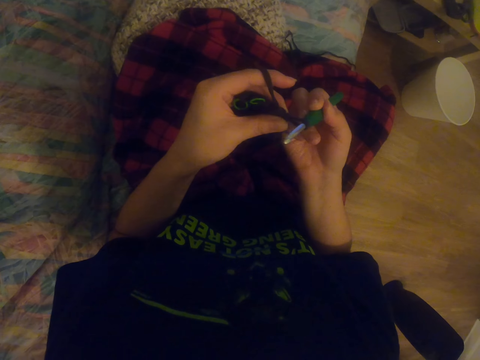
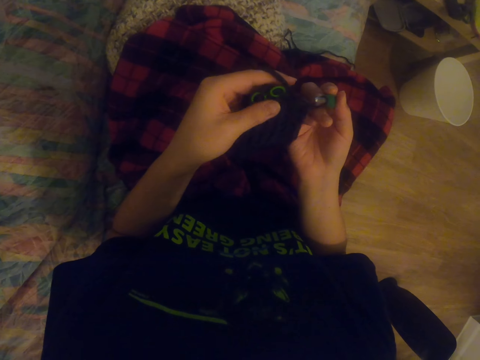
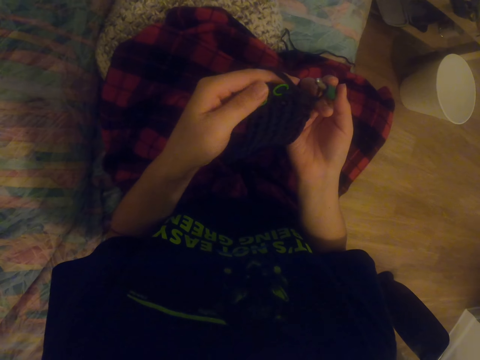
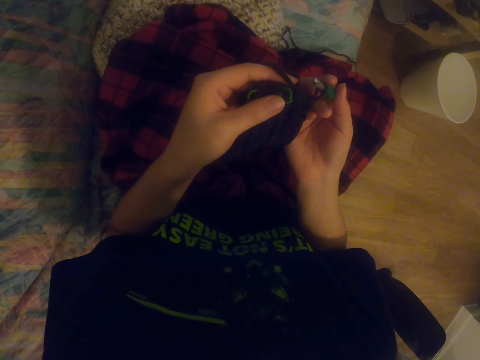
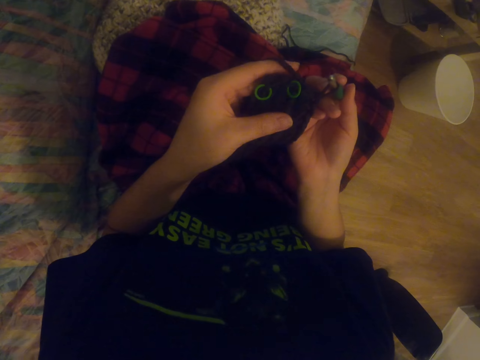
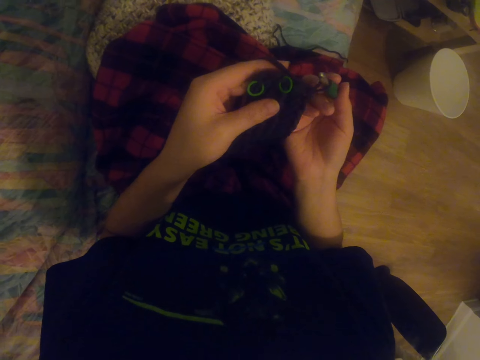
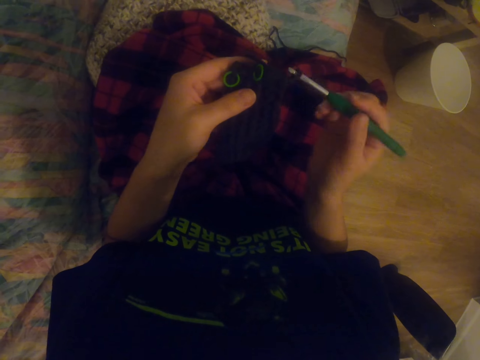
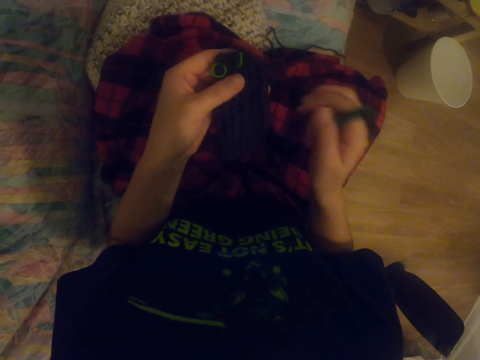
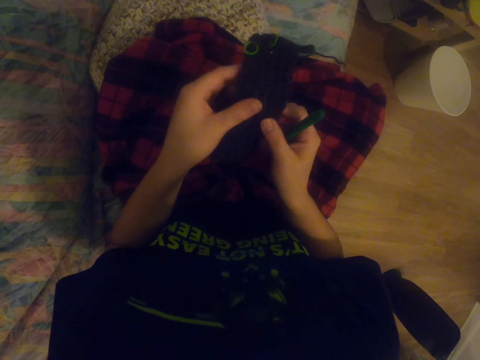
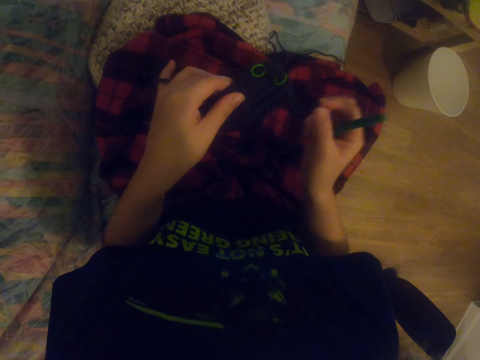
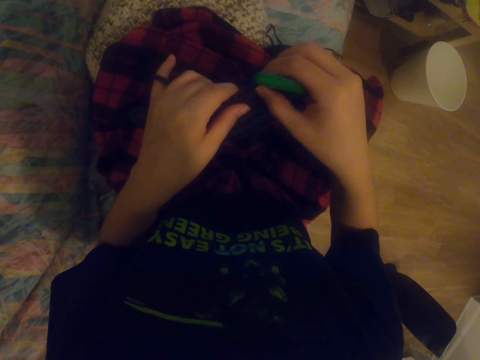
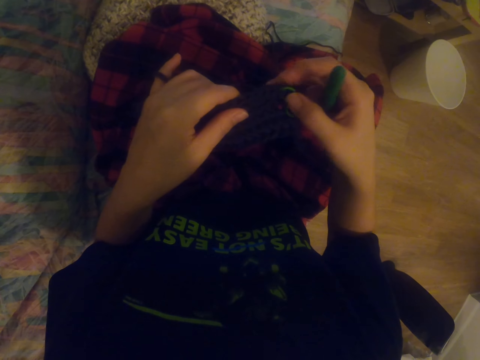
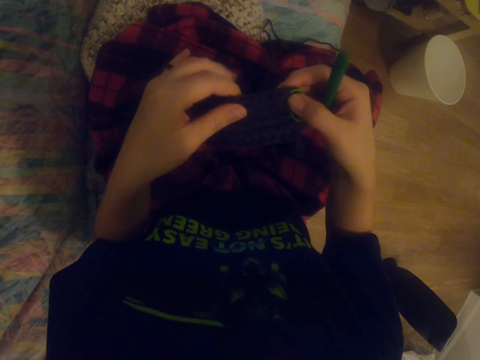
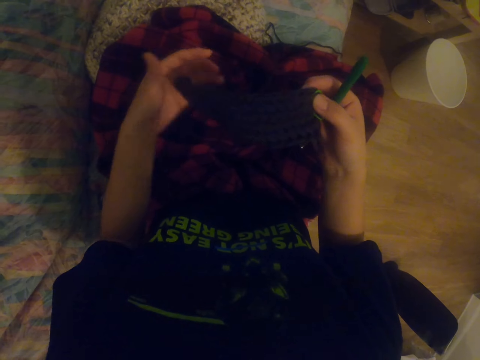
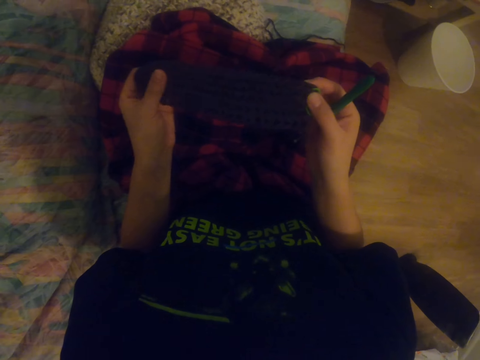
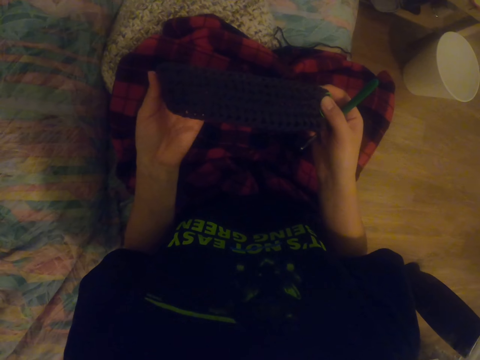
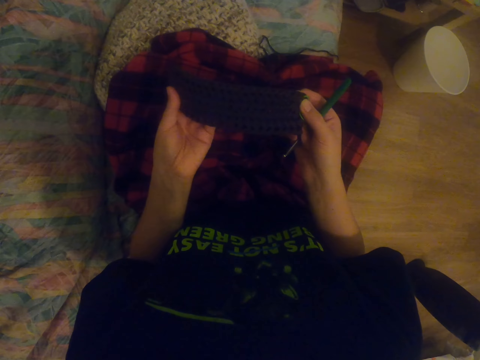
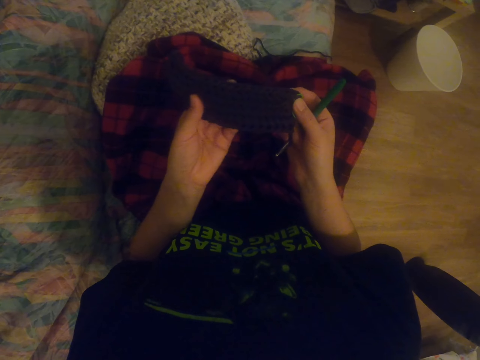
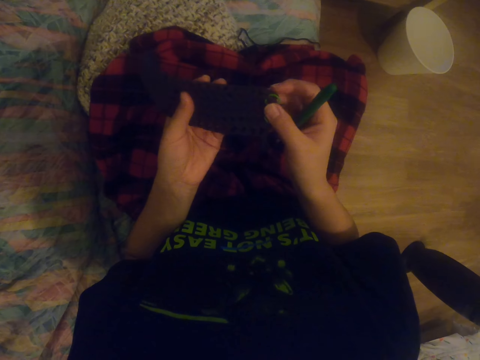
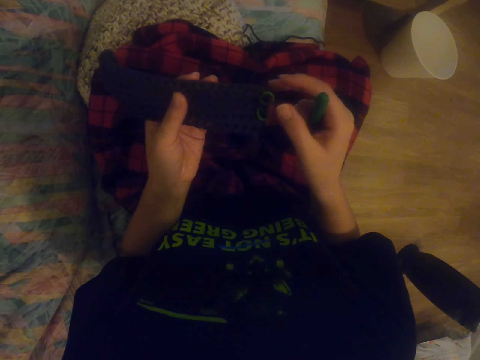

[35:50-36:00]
The camera wearer holds the crochet hook. They hold a garment. They pull the fabric. They hold the garment again. They straighten the garment.

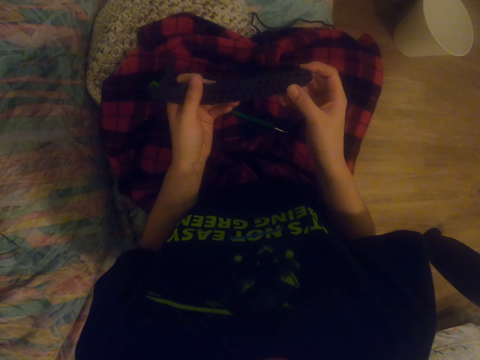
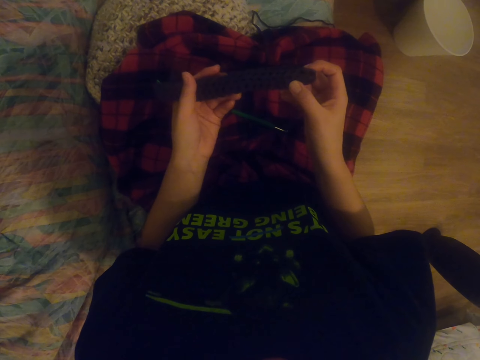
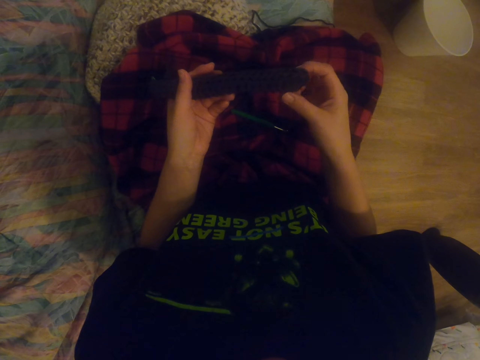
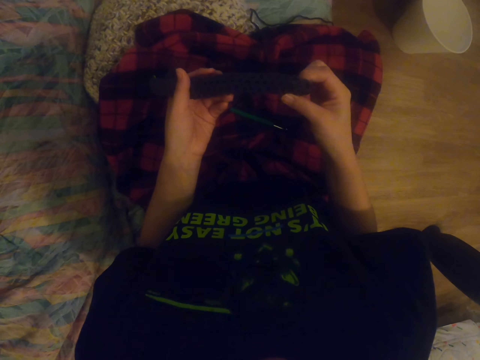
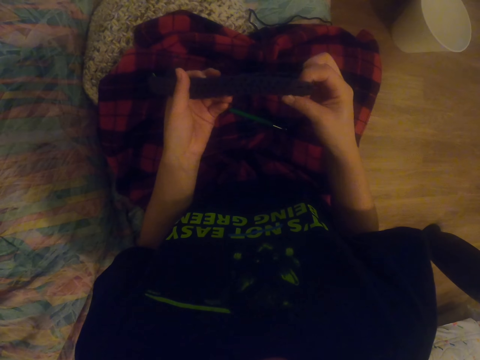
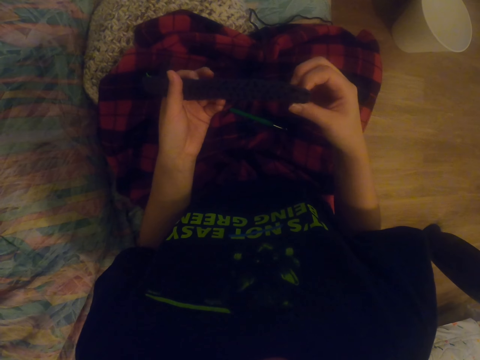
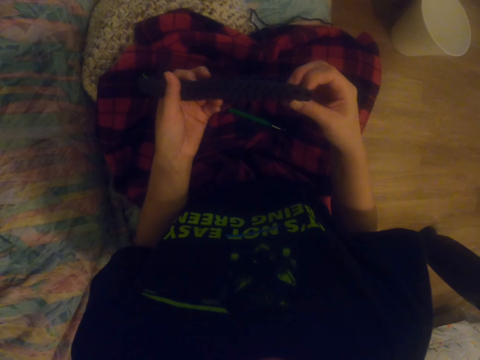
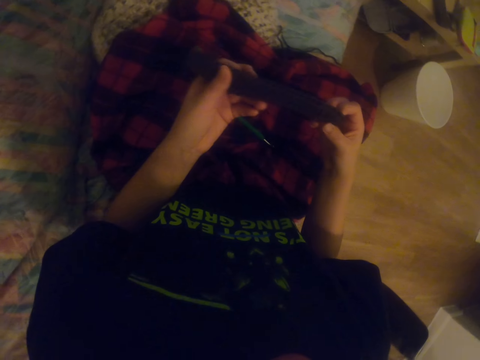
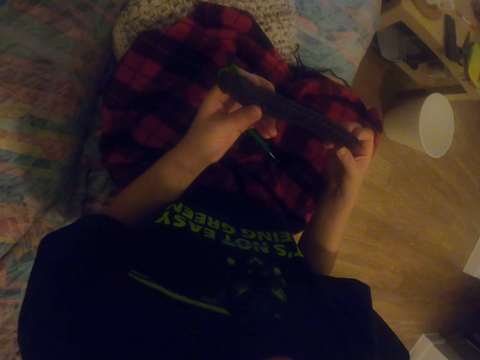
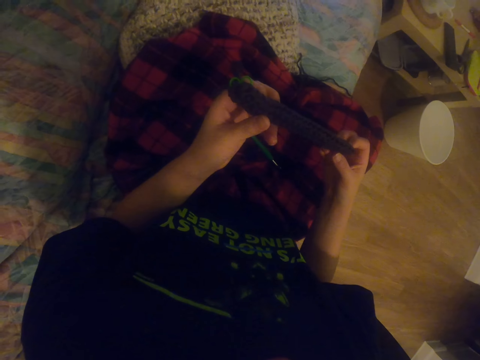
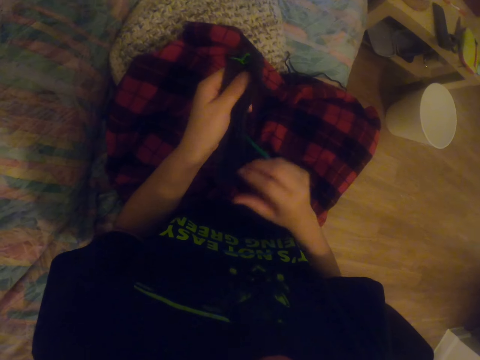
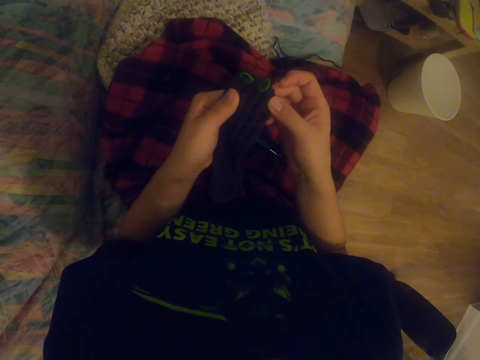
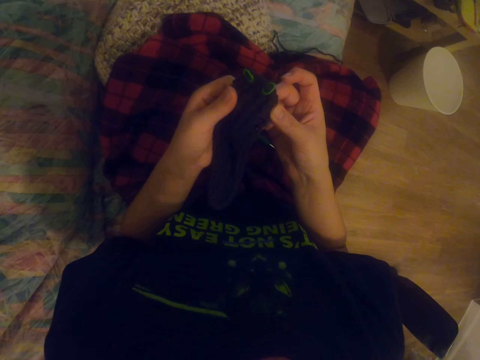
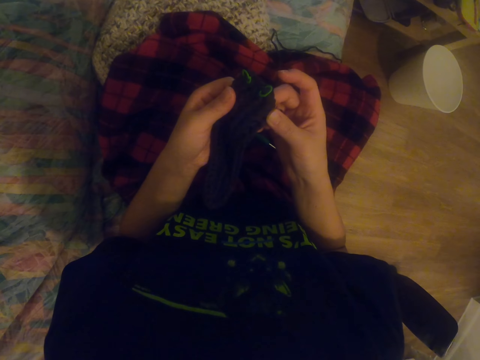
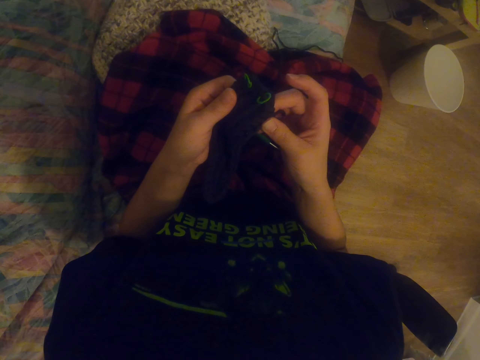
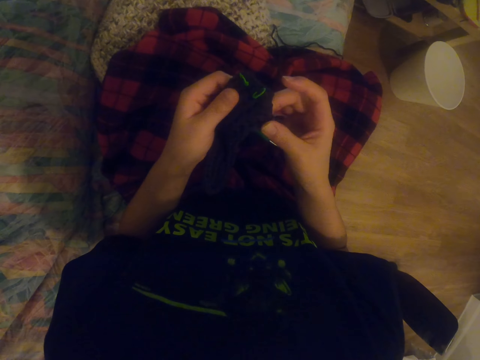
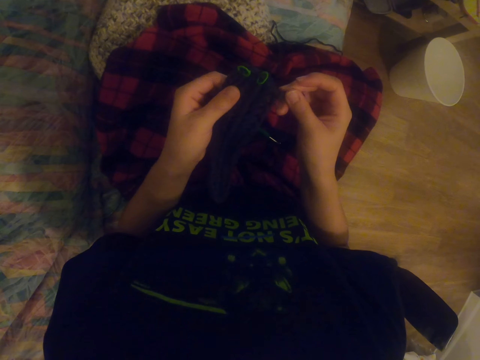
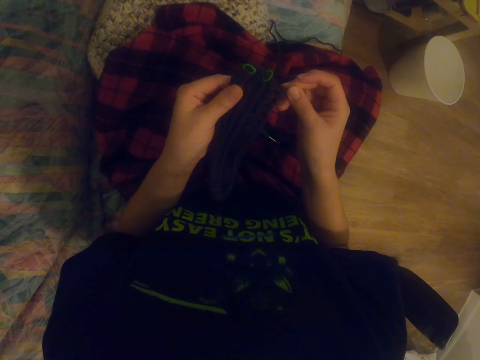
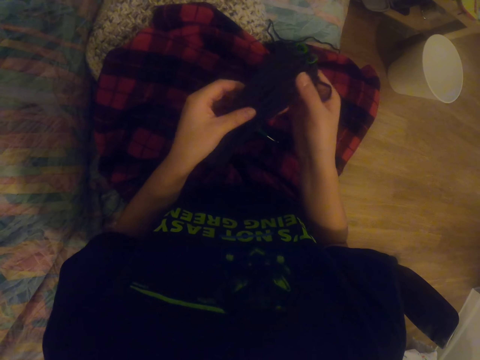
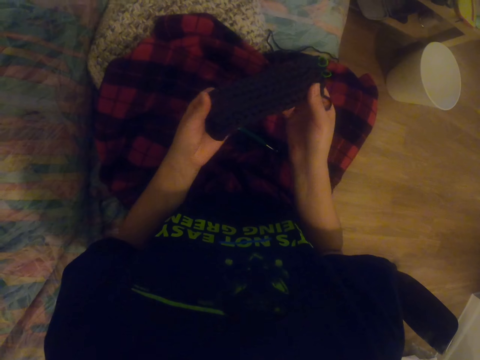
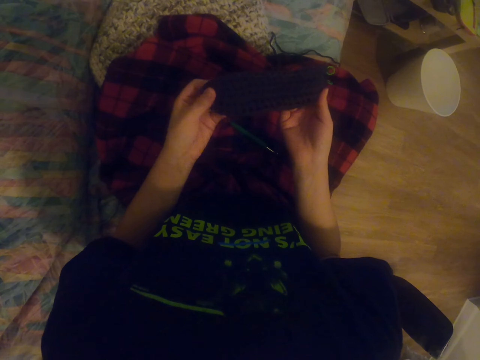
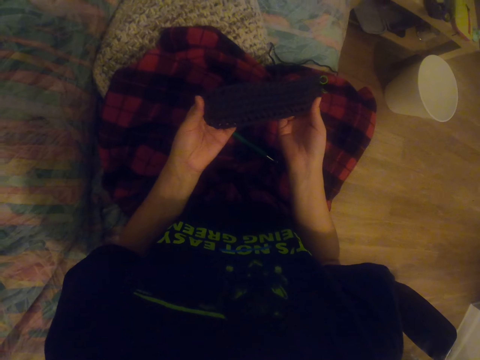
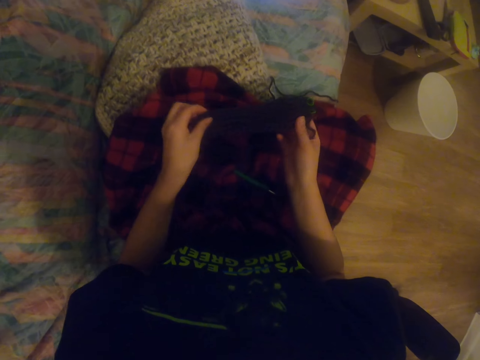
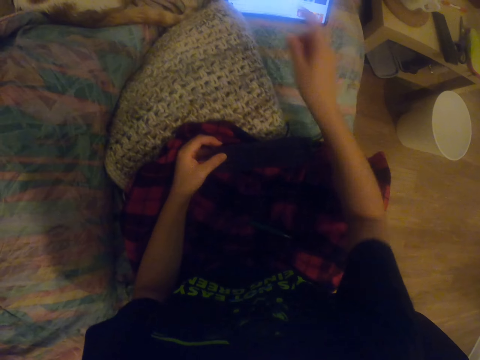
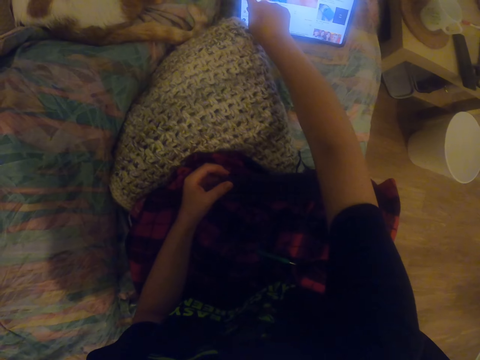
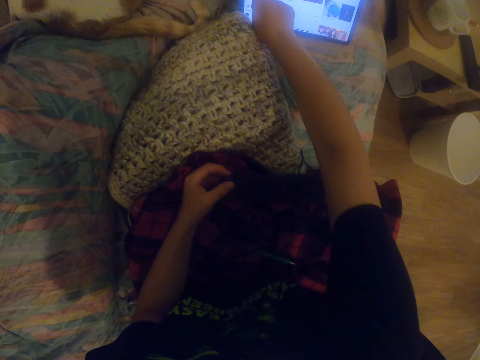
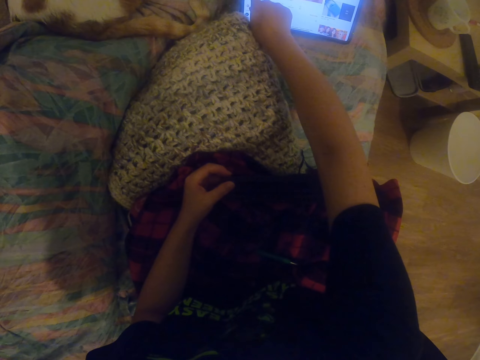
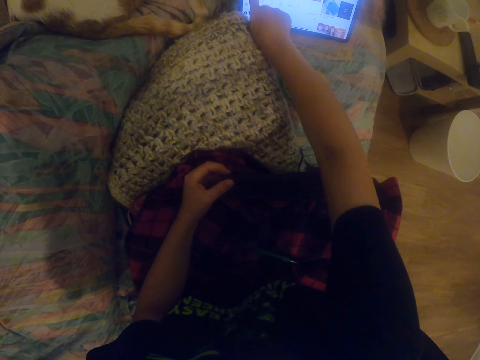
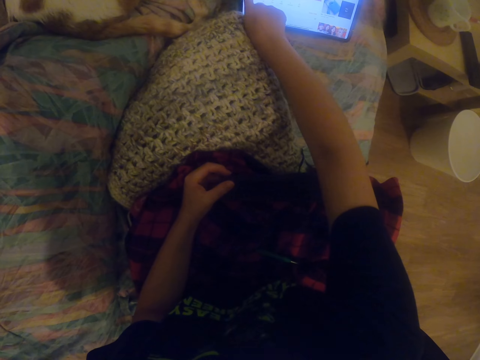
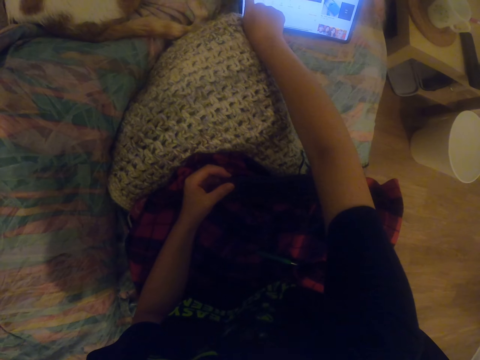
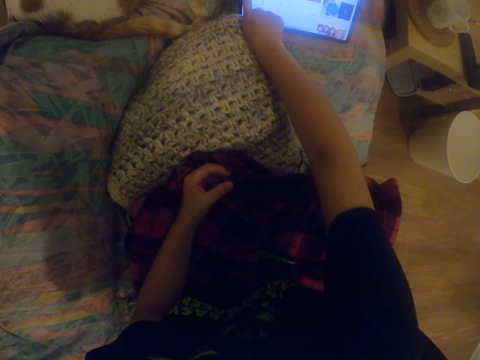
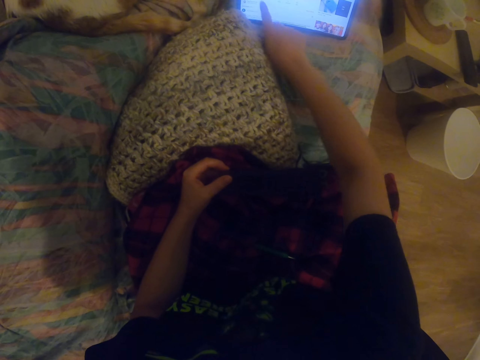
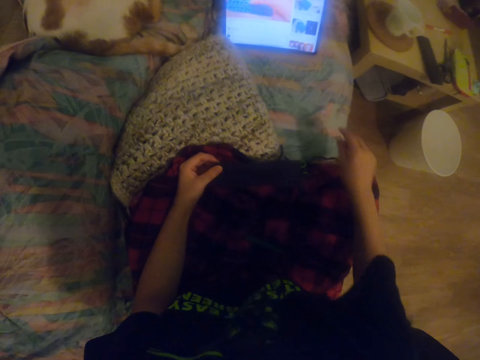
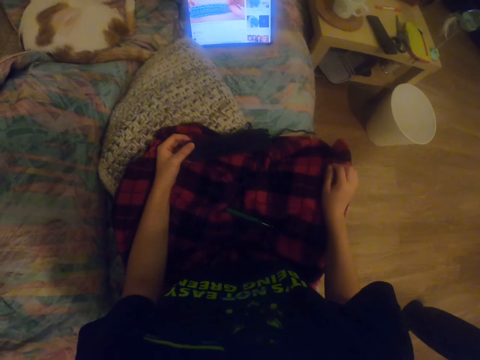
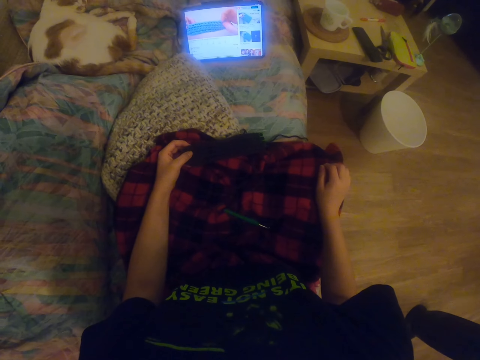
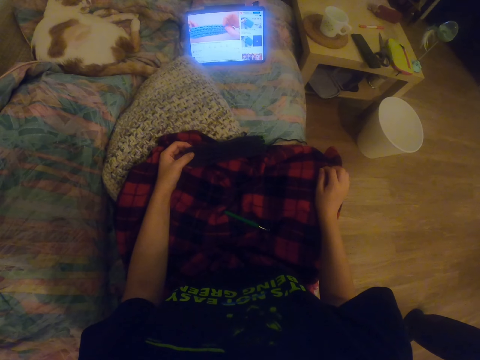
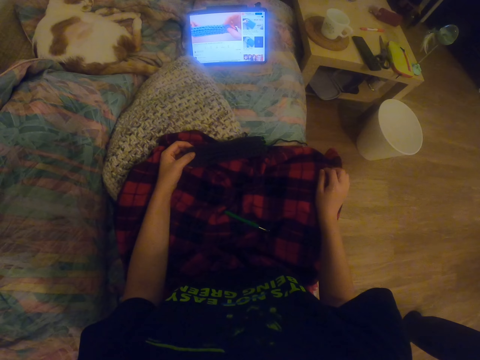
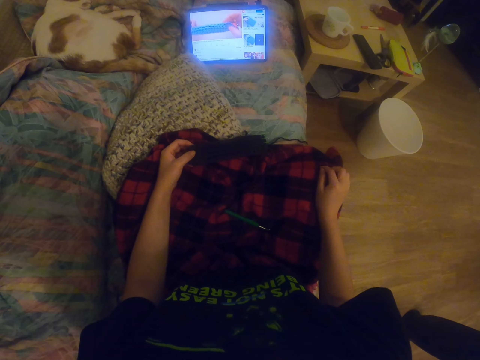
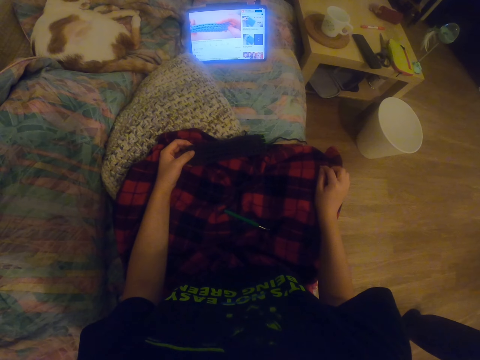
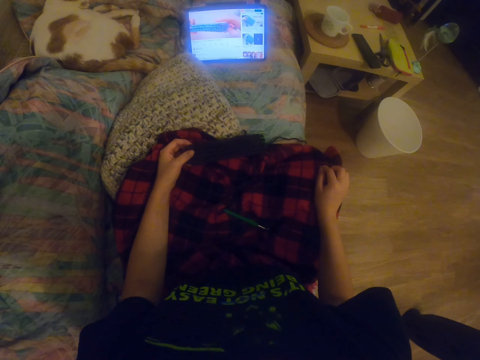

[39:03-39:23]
The camera wearer straightens a sock. They look around. They stretch the fabric. They turn the sock. They straighten the sock. They stretch a hand. They scroll a tablet. They hold the knee. They watch a video on the tablet.
